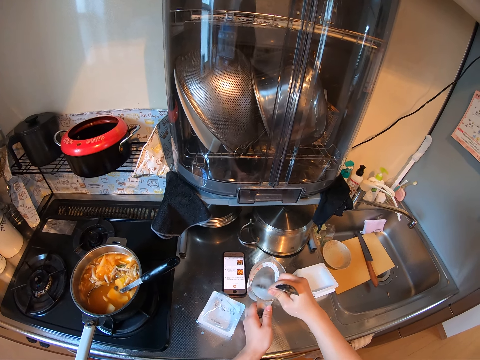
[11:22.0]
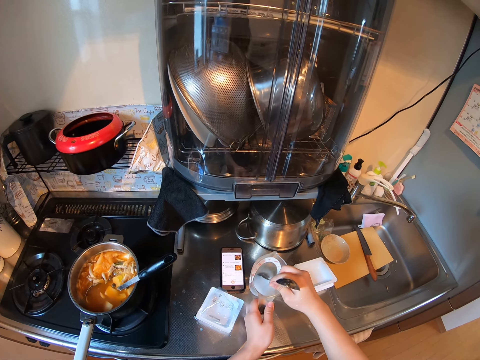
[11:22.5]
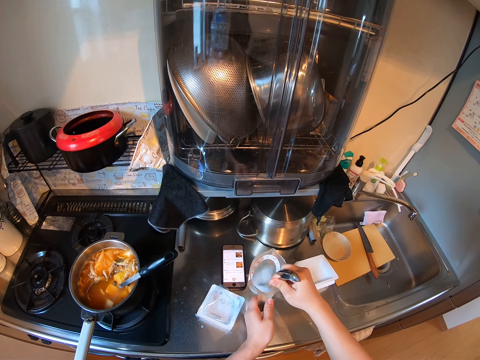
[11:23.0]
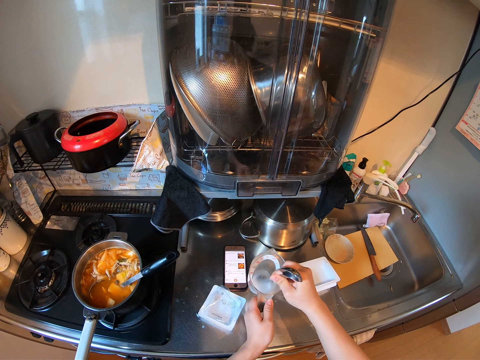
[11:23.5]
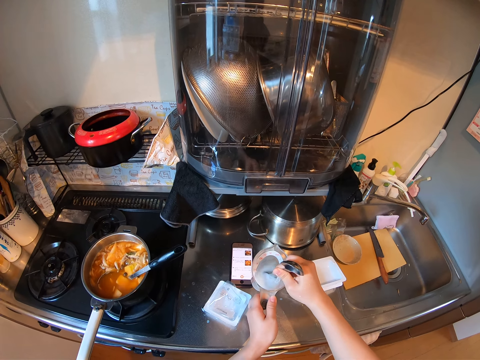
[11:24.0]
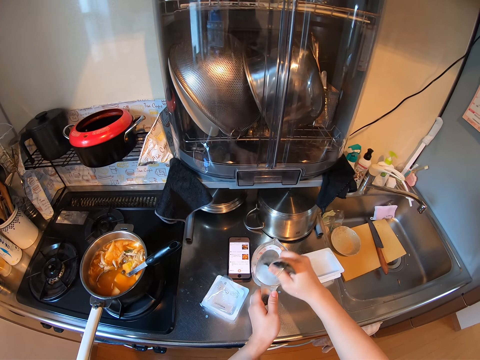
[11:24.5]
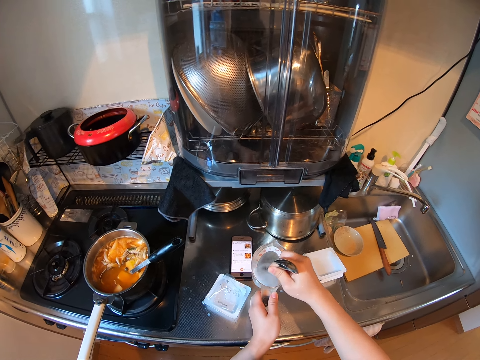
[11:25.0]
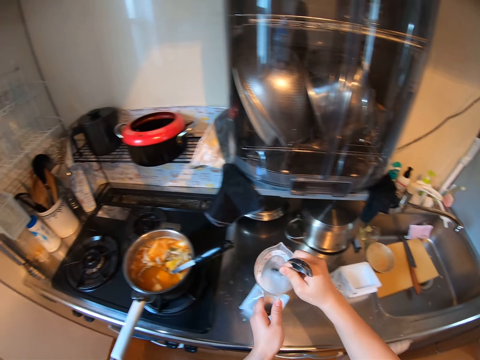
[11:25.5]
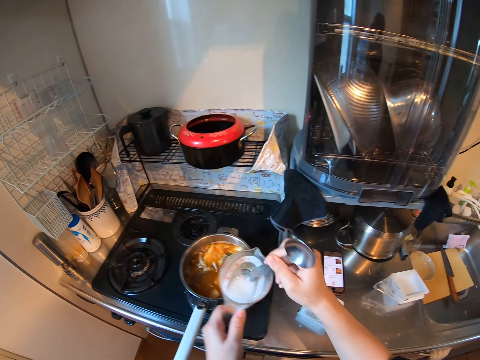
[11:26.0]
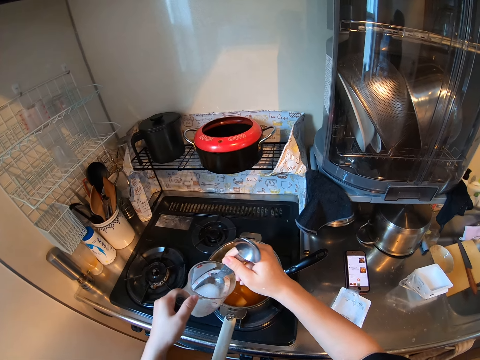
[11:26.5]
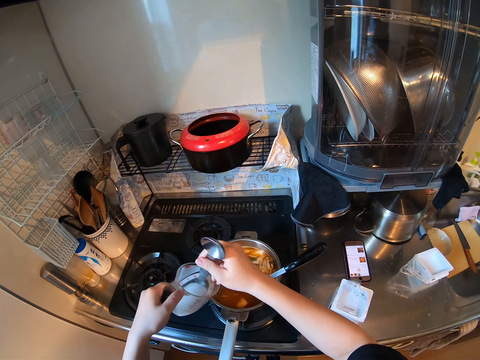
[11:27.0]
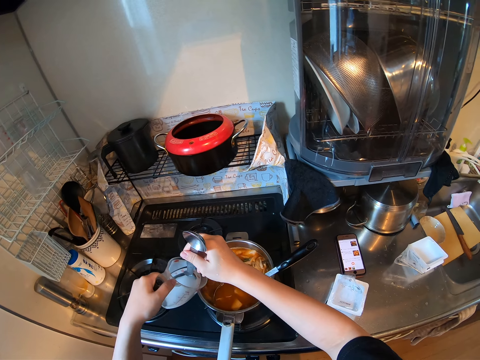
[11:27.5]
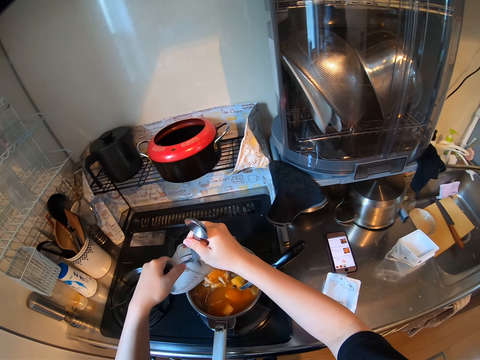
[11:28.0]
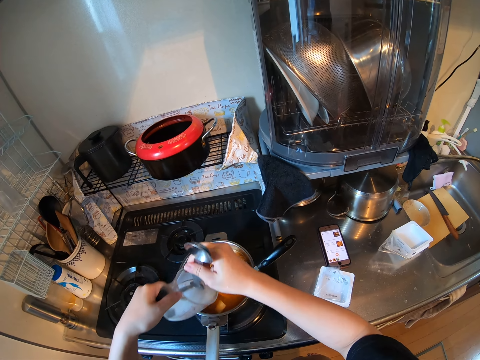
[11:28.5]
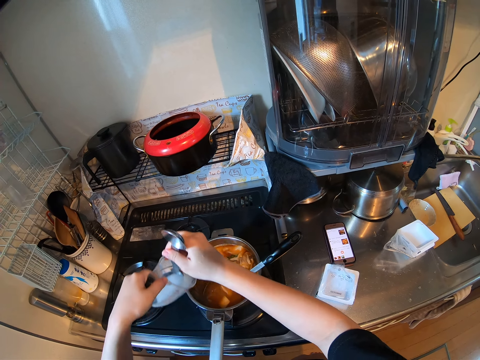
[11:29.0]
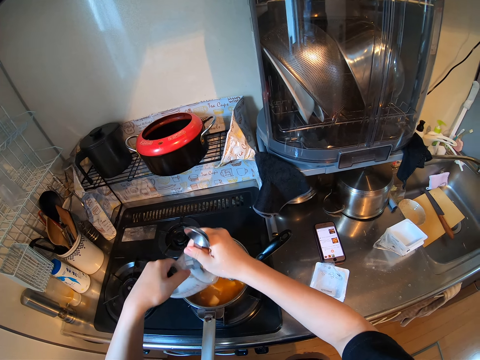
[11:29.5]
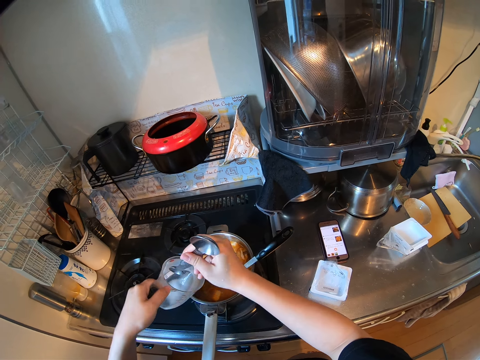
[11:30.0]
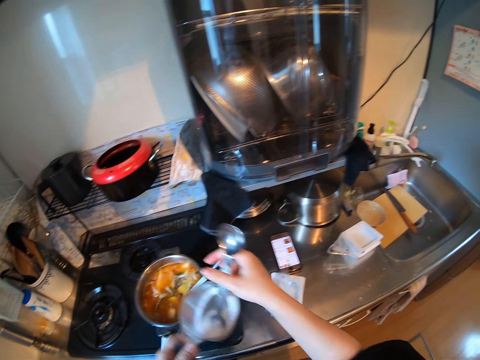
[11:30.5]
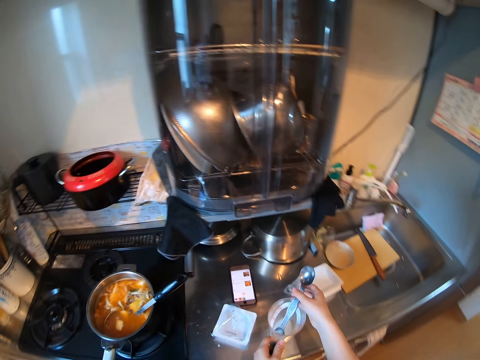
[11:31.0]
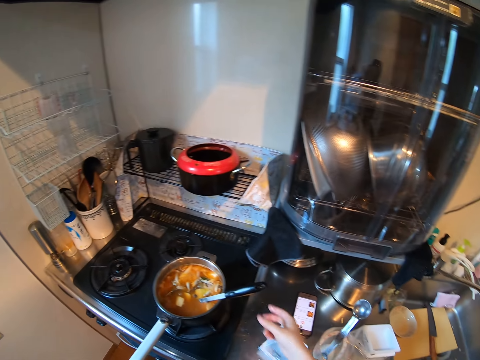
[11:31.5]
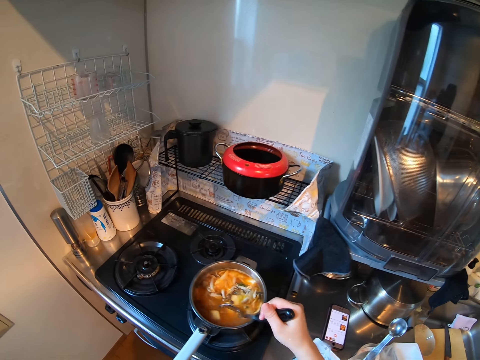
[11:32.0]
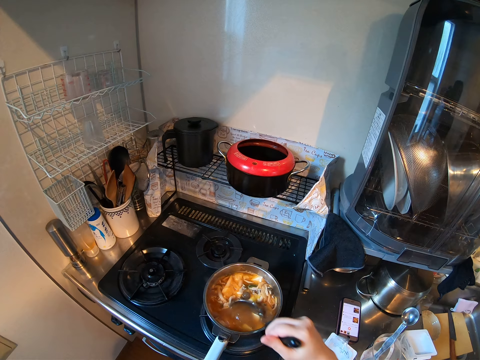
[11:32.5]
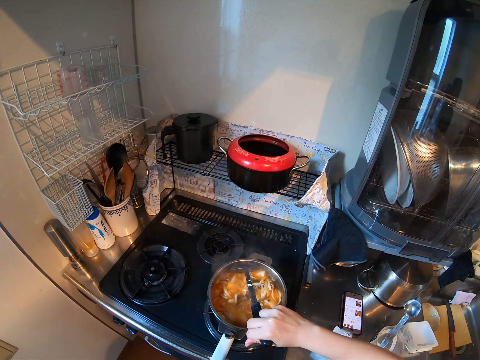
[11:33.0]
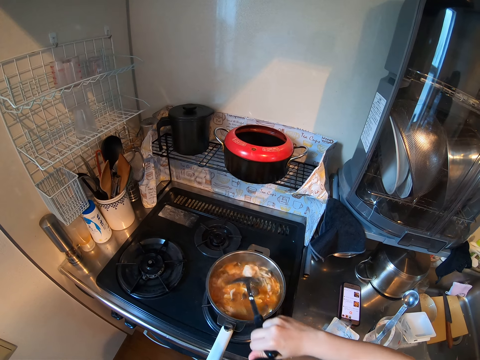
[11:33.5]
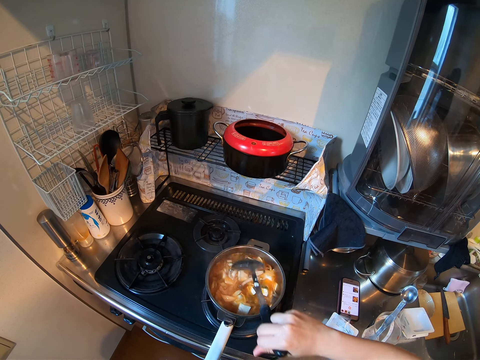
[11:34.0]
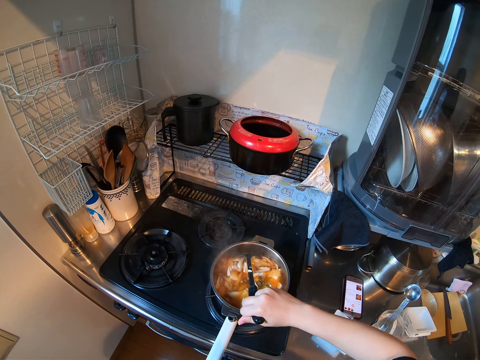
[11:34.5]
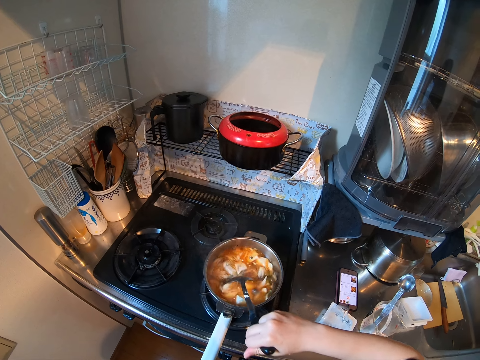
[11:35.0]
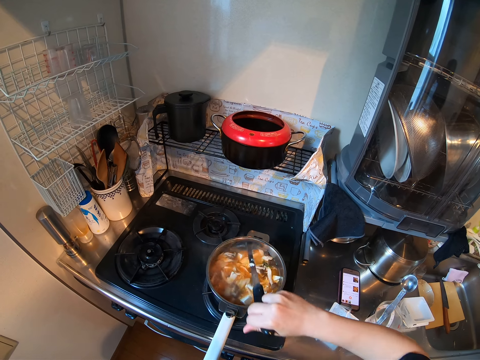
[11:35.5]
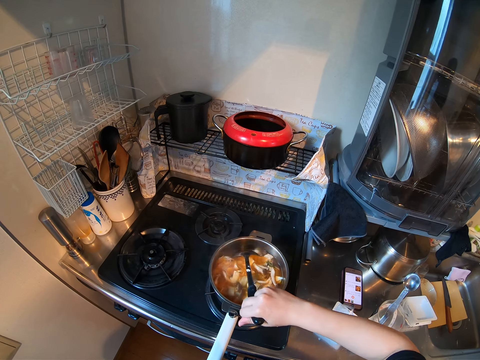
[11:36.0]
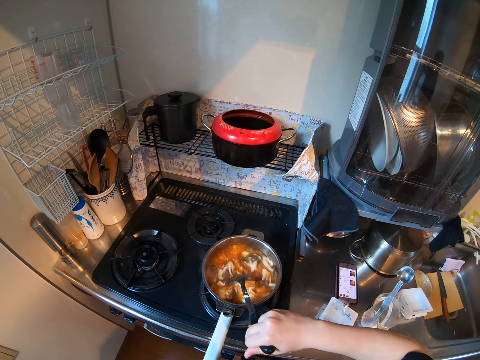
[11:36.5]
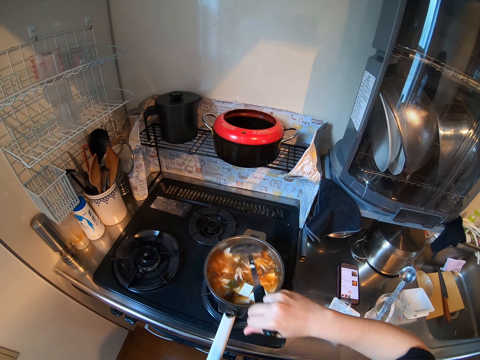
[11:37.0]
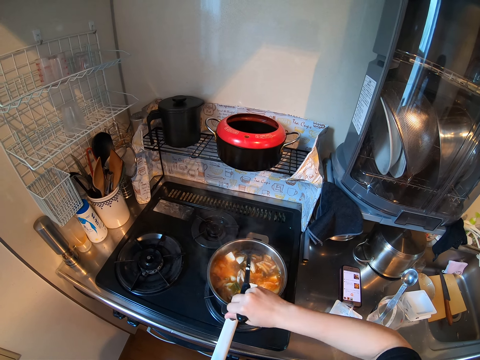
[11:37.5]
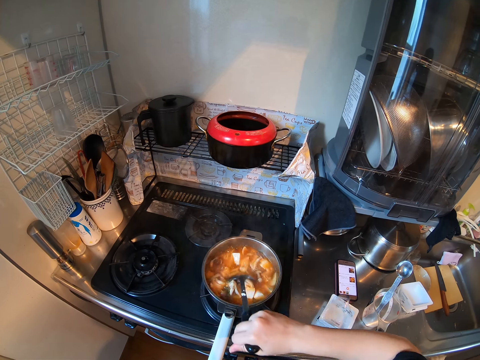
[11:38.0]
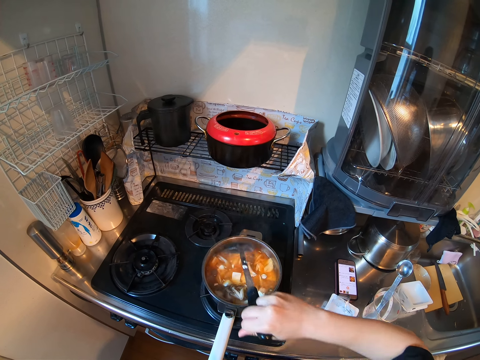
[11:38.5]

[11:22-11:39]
The camera wearer picks up the cup from the kitchen worktop. They pour the liquid into the pan. They drop the cup and the measuring spoon on the kitchen worktop. They pick up the cooking spoon from the pan. They stir the food with the cooking spoon.
